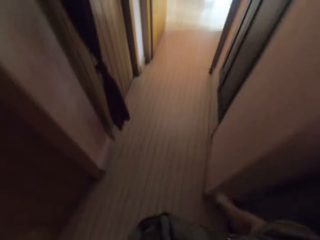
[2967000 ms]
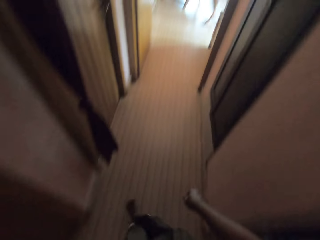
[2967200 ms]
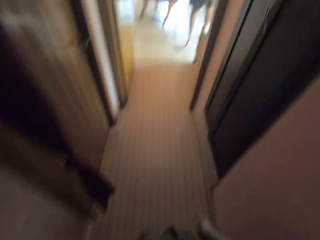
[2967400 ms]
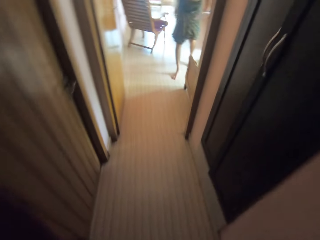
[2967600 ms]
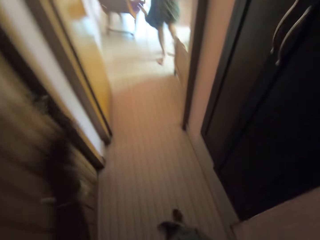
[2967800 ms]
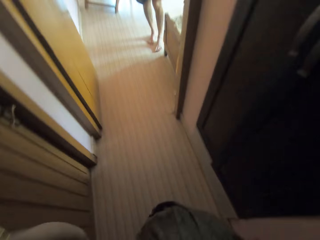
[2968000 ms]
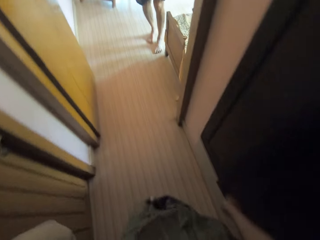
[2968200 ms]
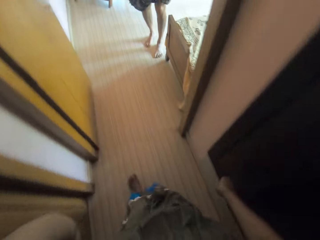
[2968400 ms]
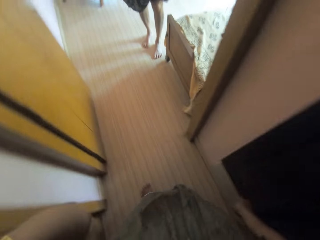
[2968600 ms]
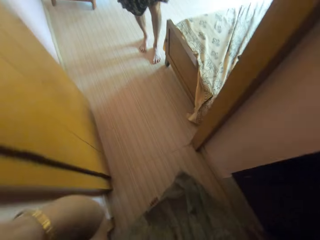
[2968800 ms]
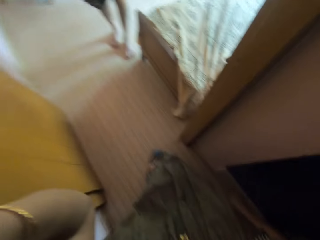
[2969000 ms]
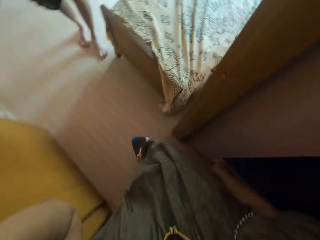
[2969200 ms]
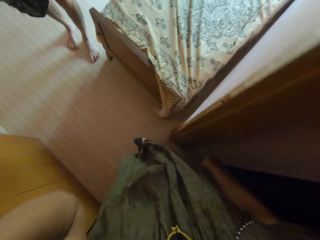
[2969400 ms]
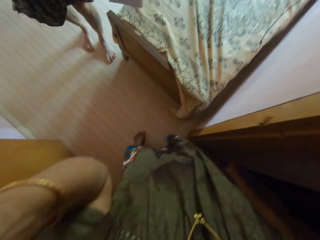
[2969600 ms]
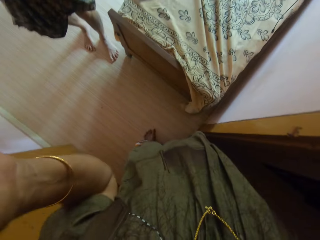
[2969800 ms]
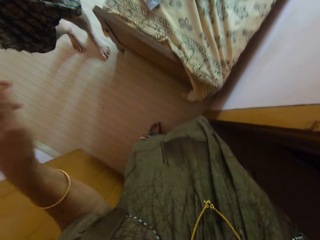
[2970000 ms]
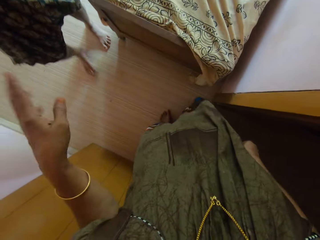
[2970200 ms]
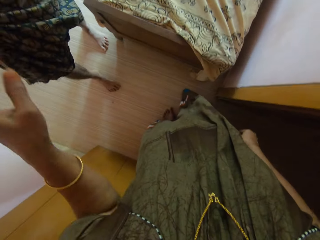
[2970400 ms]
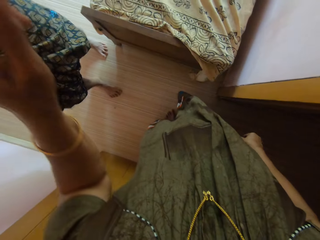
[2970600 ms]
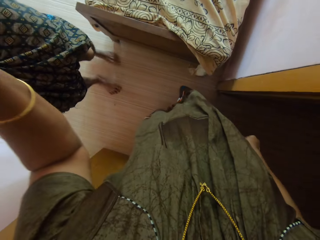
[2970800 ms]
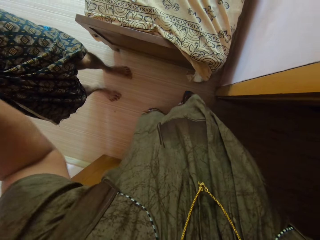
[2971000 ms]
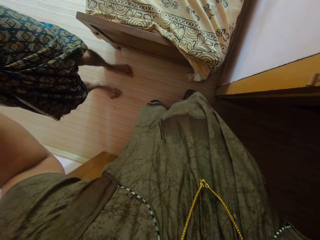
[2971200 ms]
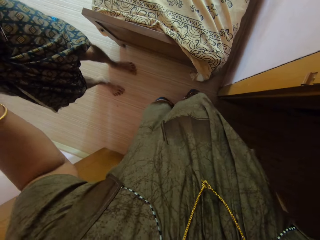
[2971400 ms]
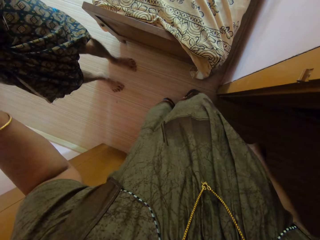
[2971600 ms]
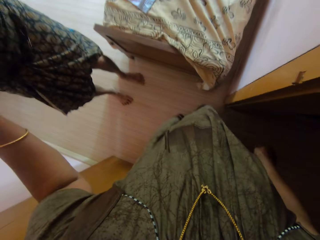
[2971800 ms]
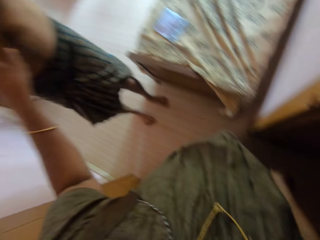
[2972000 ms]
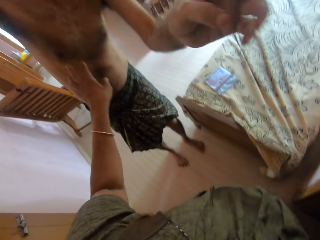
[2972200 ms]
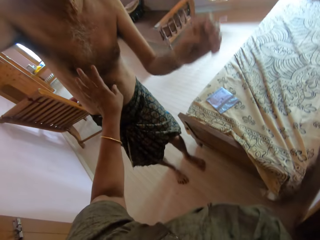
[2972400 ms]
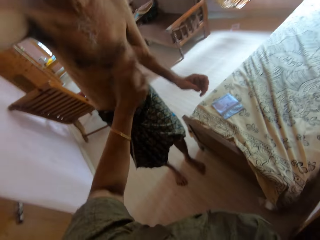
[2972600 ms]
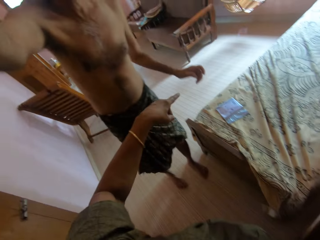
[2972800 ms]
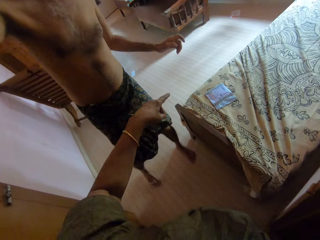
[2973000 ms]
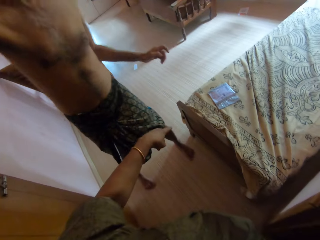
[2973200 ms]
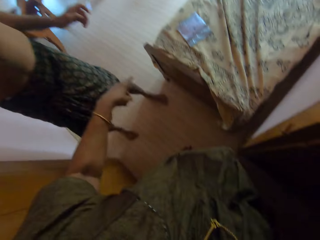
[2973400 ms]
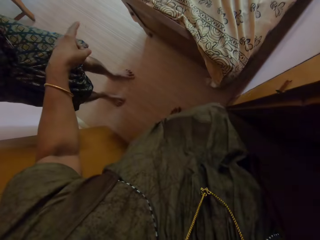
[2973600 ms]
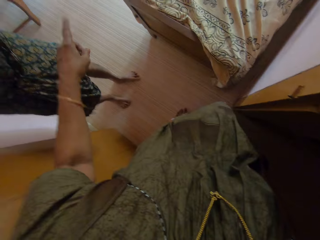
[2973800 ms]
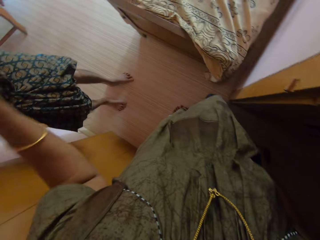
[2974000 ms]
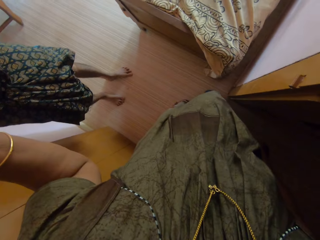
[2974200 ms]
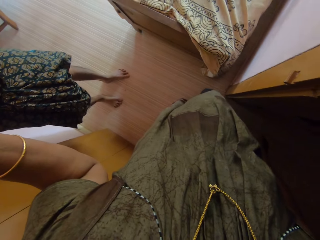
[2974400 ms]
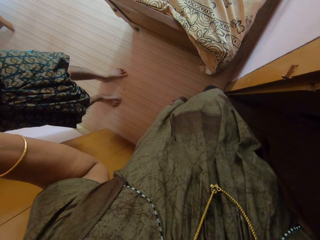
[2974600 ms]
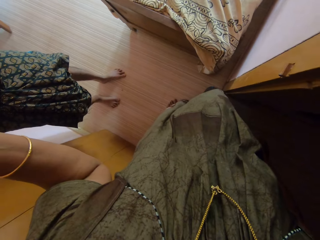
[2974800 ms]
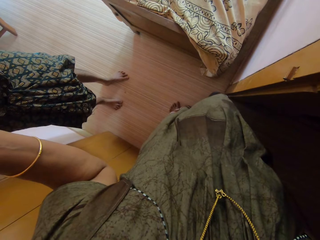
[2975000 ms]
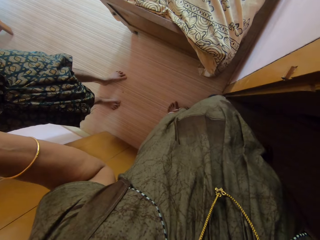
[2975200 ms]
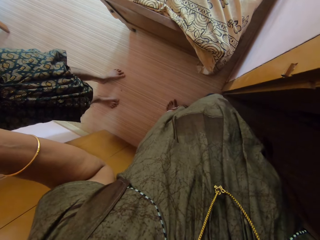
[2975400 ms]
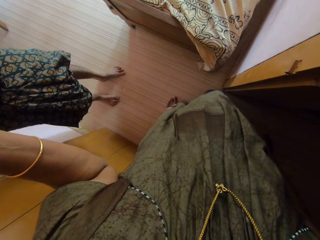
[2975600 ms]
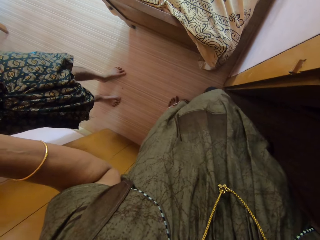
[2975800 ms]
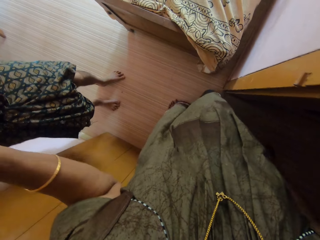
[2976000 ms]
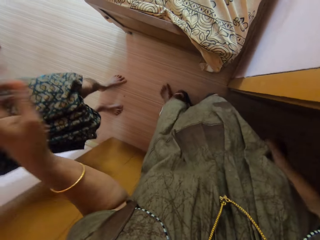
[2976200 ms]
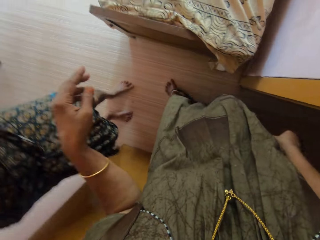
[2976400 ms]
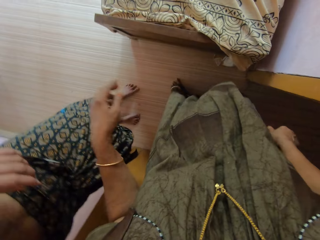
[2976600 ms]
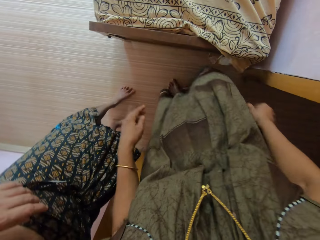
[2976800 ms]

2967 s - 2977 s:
A person walks around the house. The camera wearer adjusts the camera. She touches the head gear with her left hand. She stands near the person. The person puts a paper on the bed and steps closer to the camera wearer. The camera wearer raises her left hand towards the person. She talks to the person. The person touches the camera wearer with his right hand.

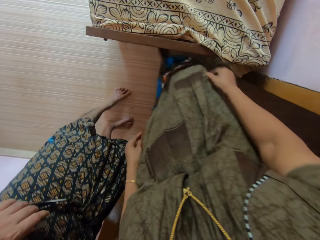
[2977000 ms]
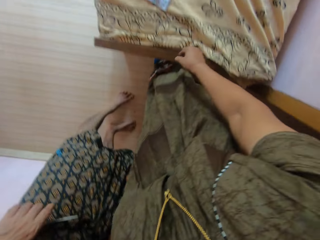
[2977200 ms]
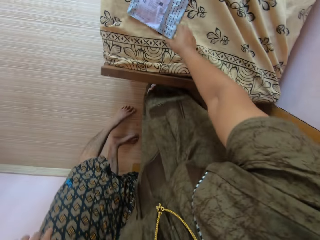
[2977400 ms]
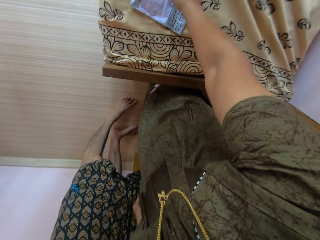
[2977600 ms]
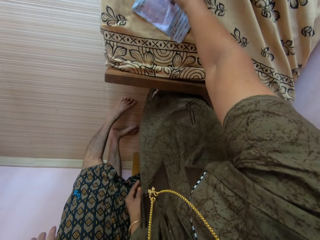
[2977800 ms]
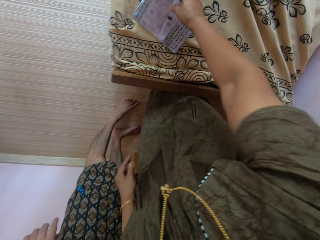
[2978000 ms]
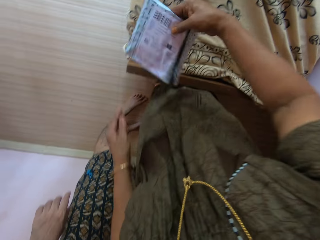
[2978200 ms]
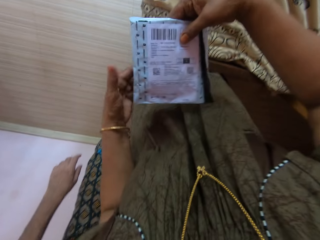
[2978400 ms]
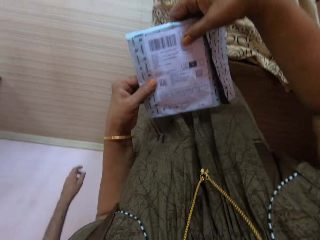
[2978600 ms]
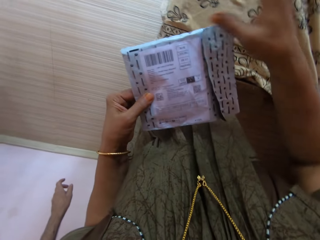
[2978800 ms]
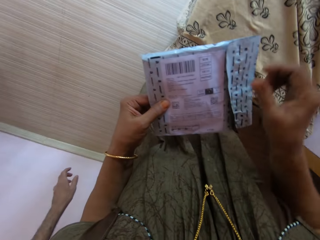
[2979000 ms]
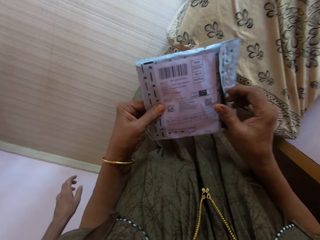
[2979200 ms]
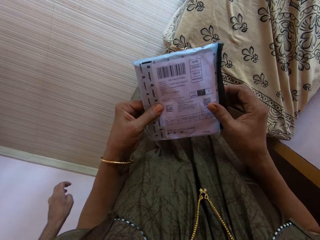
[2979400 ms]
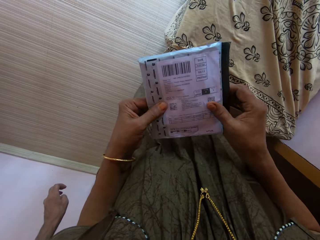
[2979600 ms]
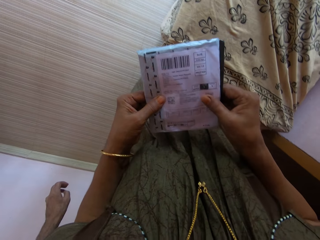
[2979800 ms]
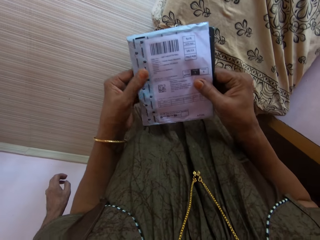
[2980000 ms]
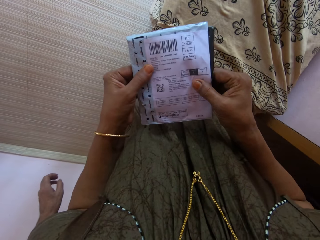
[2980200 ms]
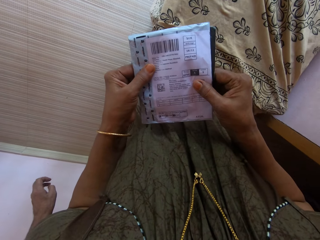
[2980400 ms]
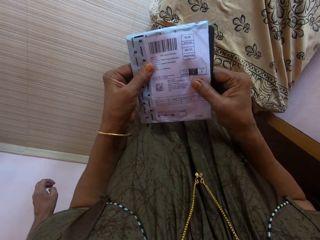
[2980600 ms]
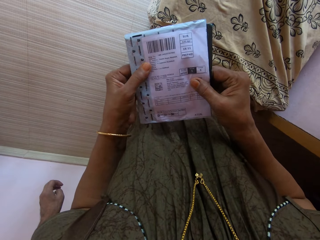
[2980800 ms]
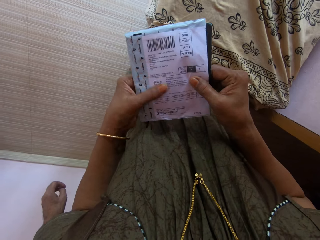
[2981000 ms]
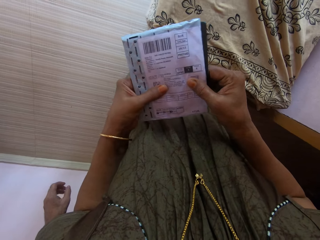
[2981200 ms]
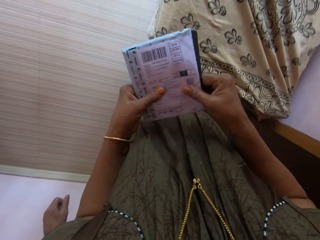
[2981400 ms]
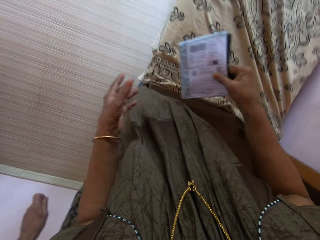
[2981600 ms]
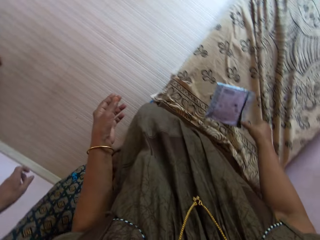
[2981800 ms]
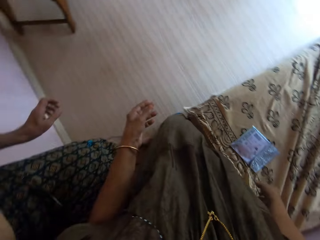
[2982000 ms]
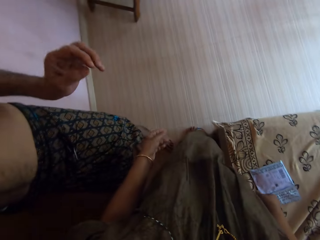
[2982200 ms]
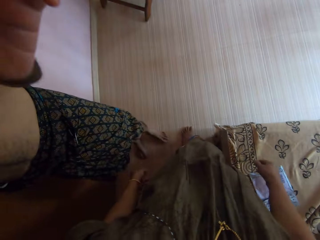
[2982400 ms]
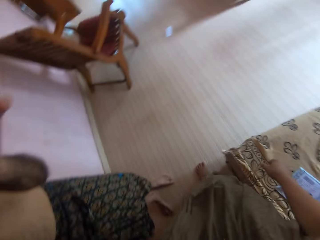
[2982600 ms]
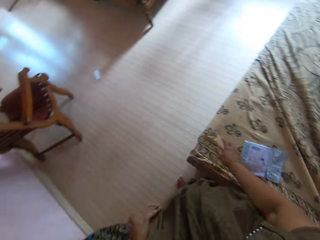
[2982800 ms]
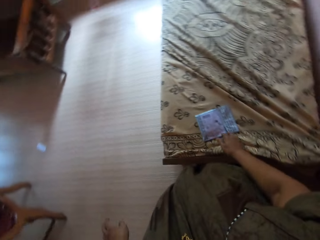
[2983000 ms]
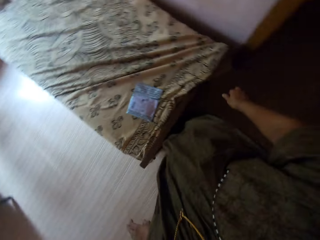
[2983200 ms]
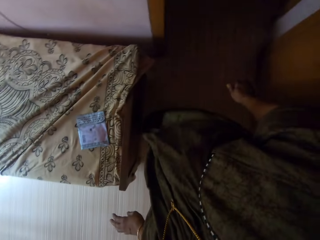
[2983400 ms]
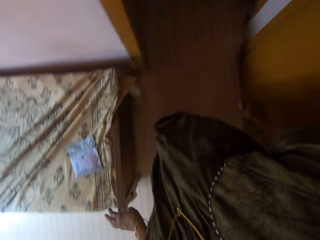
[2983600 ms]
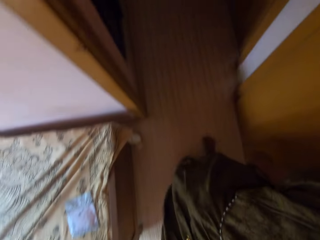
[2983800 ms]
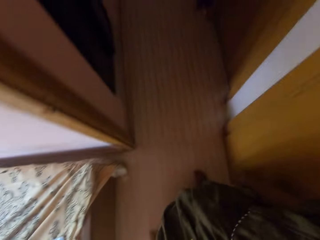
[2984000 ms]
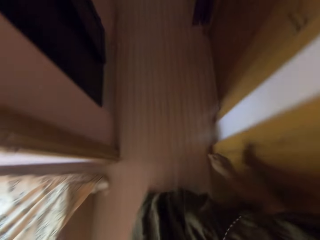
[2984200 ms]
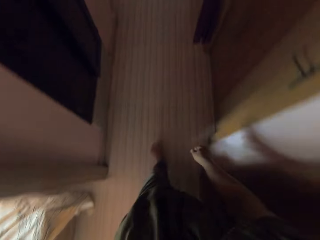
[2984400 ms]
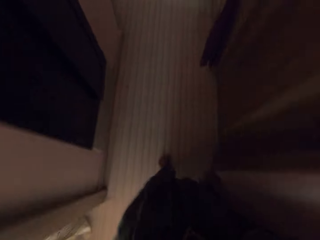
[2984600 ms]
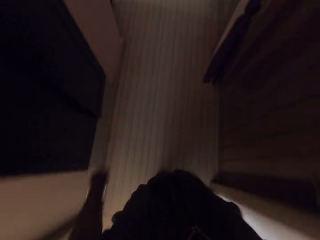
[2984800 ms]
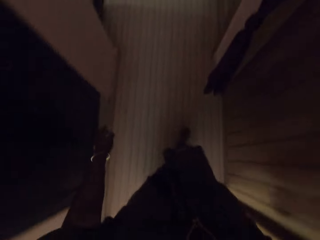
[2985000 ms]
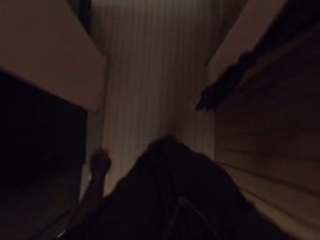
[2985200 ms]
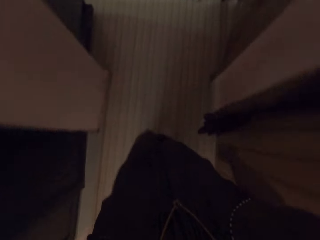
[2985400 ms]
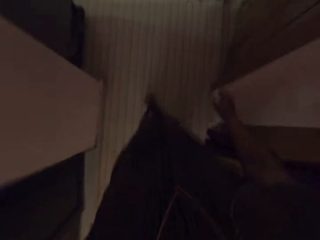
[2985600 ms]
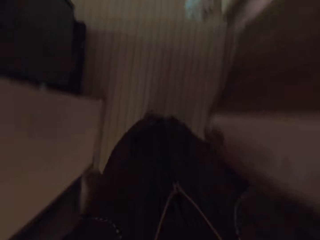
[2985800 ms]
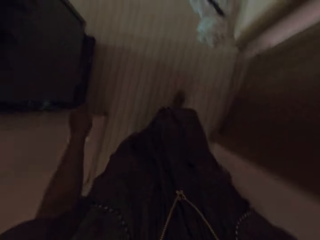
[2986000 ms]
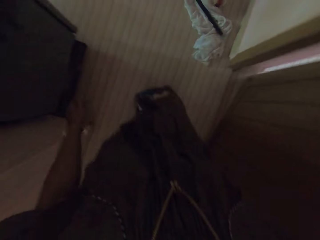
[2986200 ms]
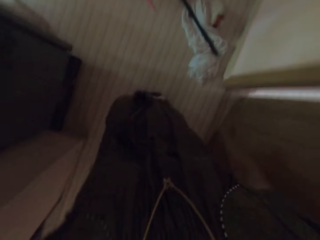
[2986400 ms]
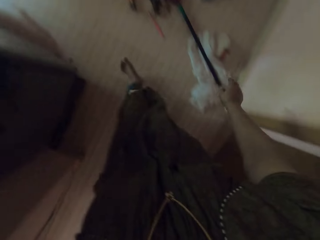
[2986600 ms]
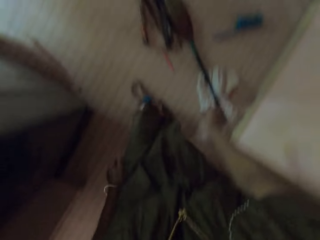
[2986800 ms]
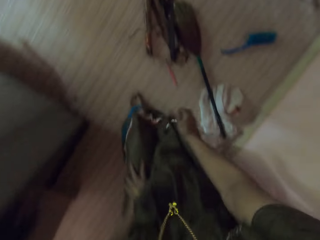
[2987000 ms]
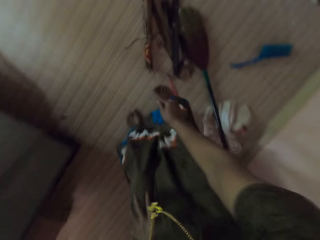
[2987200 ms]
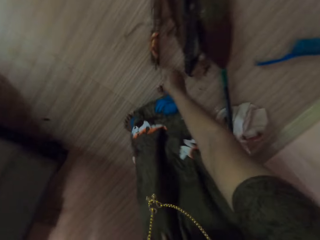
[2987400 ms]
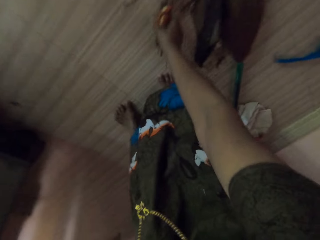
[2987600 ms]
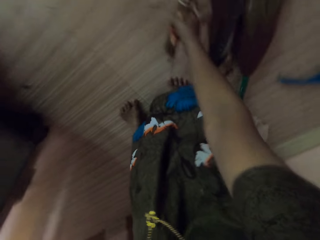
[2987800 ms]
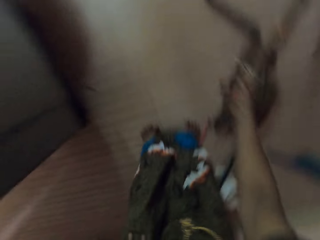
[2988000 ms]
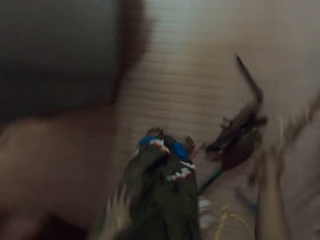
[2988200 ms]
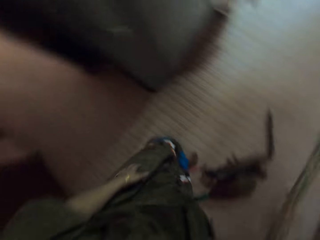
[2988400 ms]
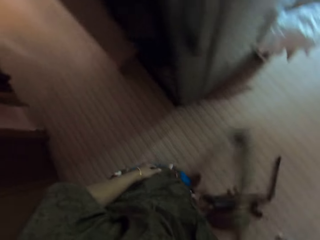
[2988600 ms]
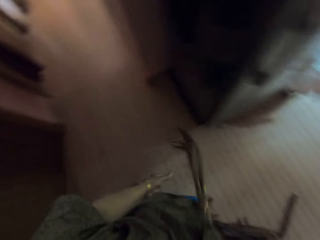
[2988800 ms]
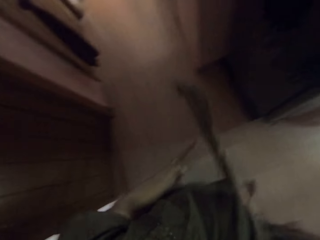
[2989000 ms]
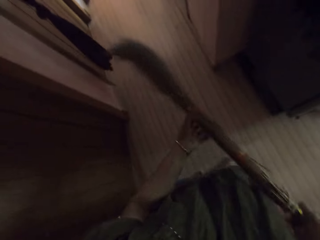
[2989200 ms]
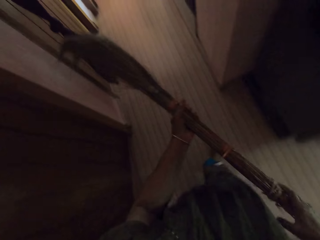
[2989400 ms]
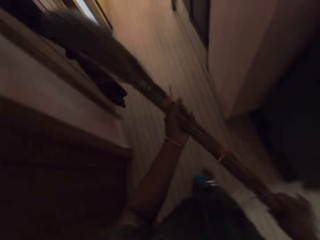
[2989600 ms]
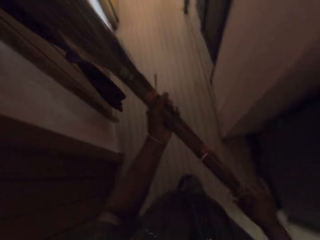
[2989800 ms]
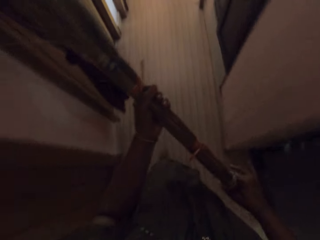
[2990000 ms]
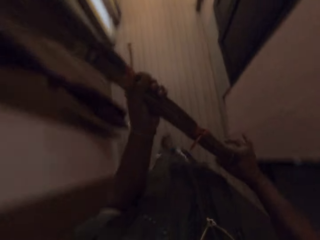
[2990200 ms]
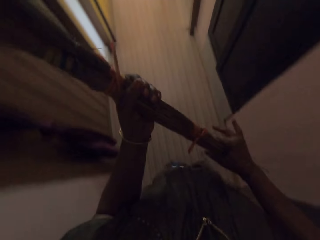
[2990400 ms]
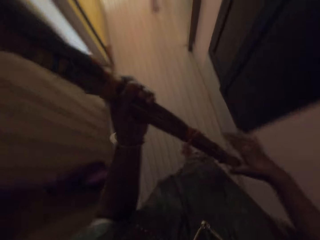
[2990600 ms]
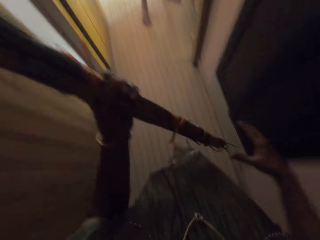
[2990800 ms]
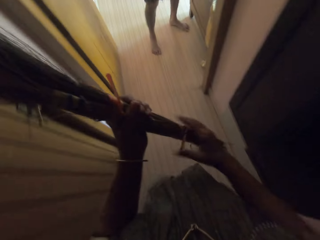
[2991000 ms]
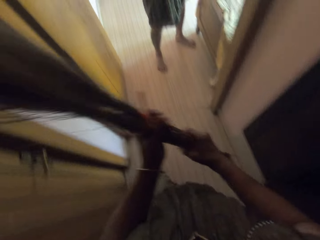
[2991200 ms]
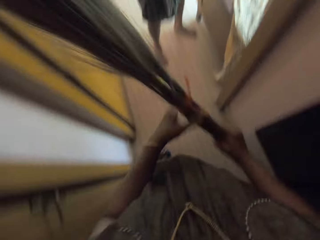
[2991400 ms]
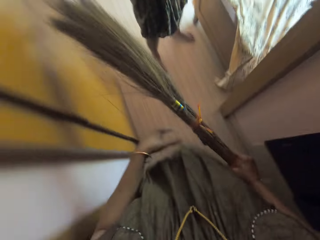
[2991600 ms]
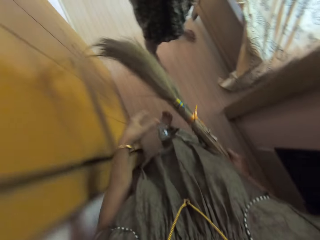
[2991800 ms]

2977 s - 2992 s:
The camera wearer picks up a package or paper from the bed with her right hand. She reads information on the paper. She holds the package with both hands. She drops the package on the bed with her right hand. A person moves the left hand towards the camera wearer. The person touches the camera wearer with his left hand. The camera wearer turns around. She walks around the house. She walks into another room. She bends down. She picks up a sweeping broom with her right hand from the floor. She stands up. She walks around the house. She holds the broom with both hands. She walks around the house.
